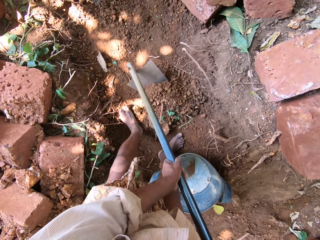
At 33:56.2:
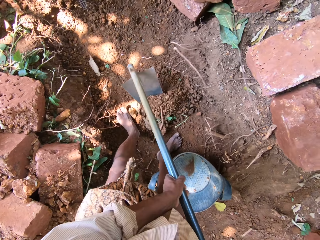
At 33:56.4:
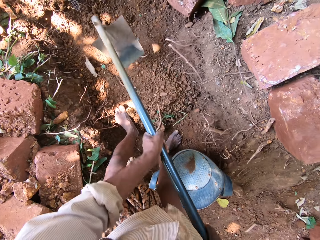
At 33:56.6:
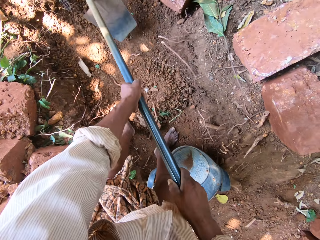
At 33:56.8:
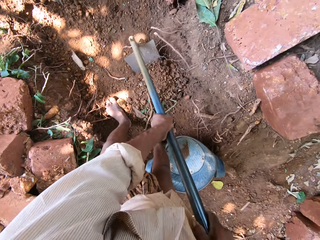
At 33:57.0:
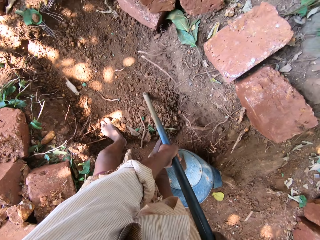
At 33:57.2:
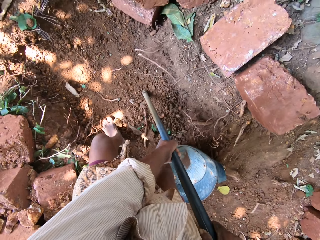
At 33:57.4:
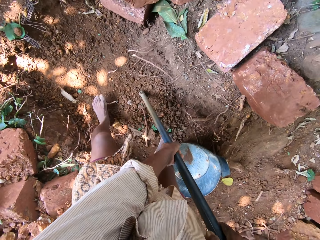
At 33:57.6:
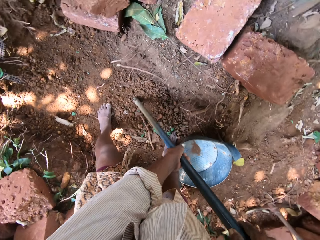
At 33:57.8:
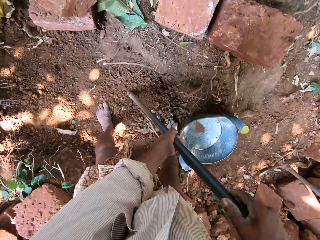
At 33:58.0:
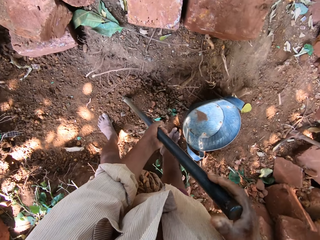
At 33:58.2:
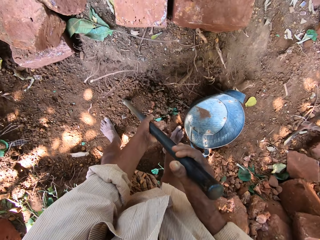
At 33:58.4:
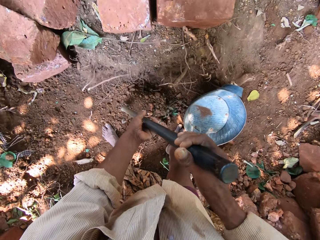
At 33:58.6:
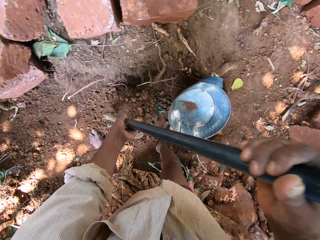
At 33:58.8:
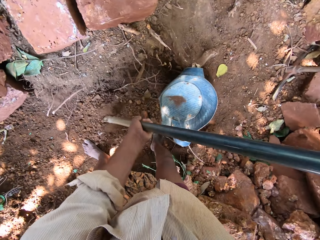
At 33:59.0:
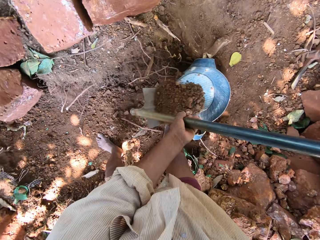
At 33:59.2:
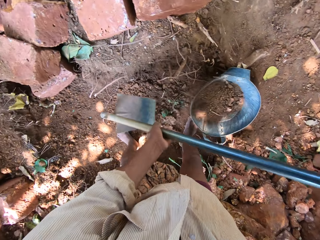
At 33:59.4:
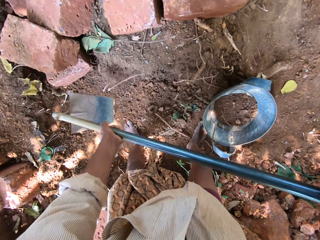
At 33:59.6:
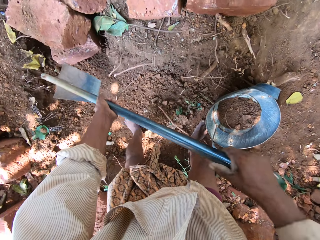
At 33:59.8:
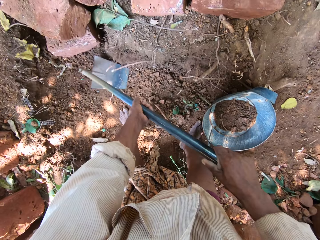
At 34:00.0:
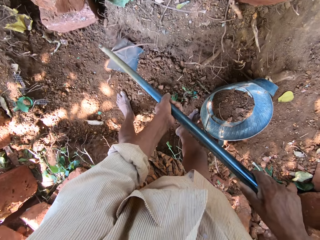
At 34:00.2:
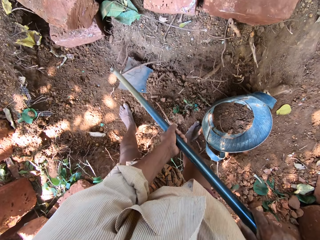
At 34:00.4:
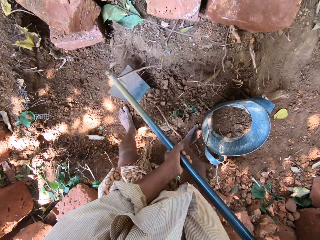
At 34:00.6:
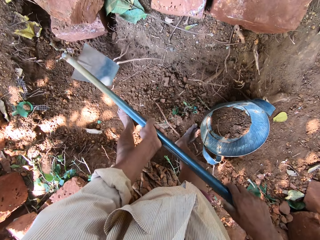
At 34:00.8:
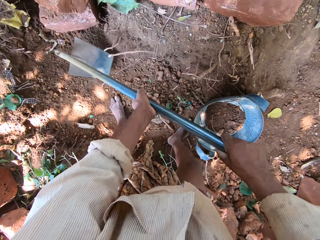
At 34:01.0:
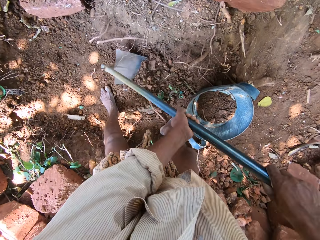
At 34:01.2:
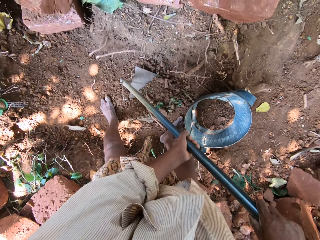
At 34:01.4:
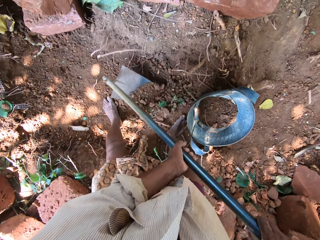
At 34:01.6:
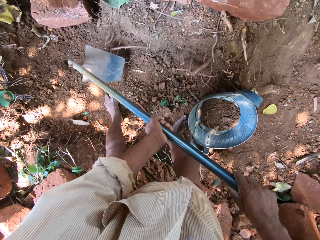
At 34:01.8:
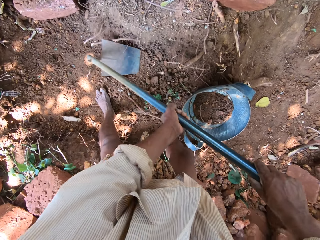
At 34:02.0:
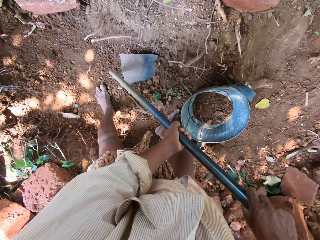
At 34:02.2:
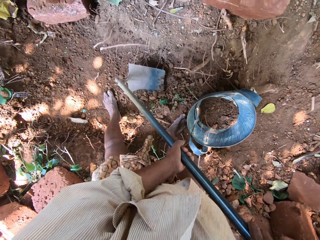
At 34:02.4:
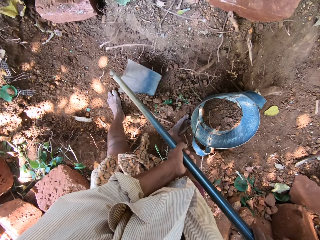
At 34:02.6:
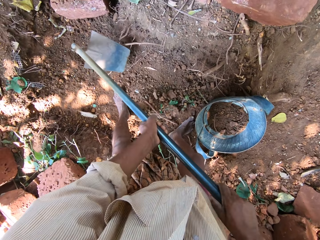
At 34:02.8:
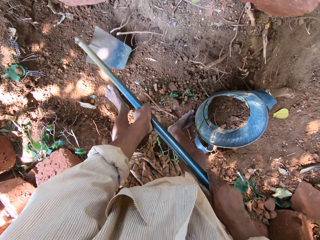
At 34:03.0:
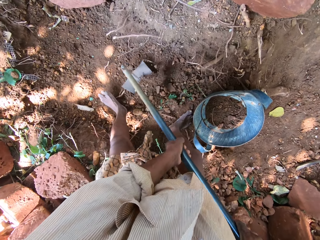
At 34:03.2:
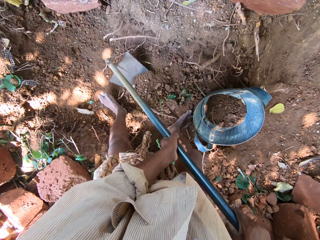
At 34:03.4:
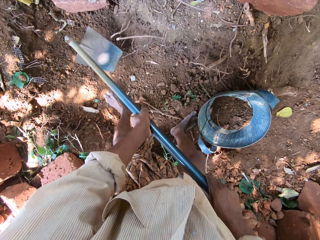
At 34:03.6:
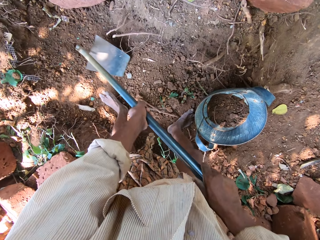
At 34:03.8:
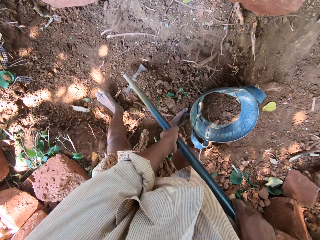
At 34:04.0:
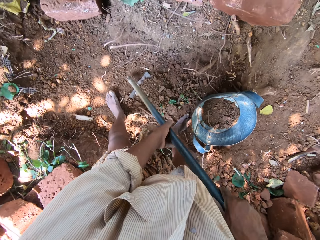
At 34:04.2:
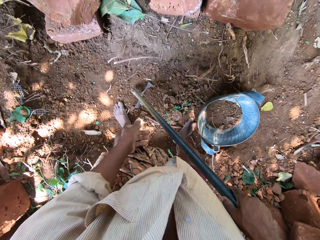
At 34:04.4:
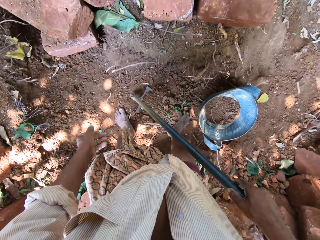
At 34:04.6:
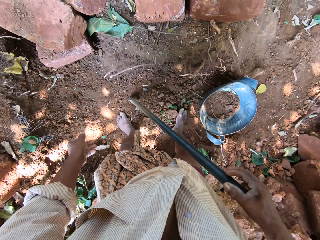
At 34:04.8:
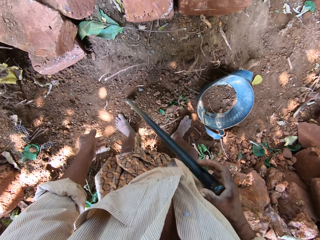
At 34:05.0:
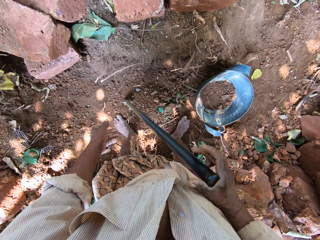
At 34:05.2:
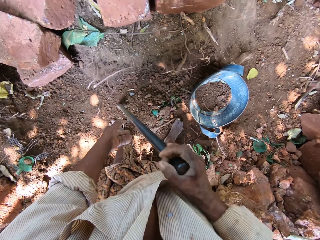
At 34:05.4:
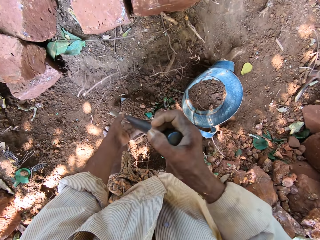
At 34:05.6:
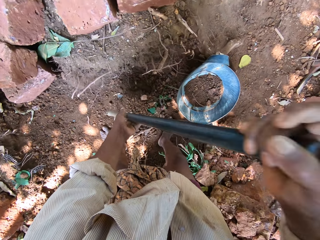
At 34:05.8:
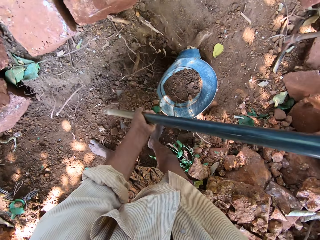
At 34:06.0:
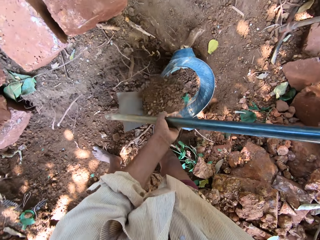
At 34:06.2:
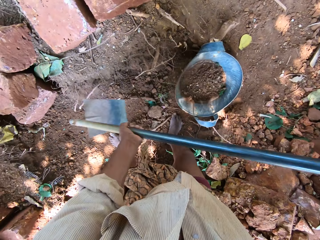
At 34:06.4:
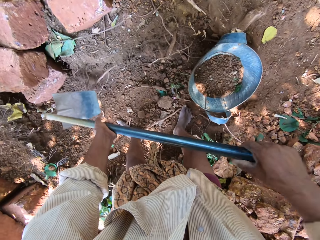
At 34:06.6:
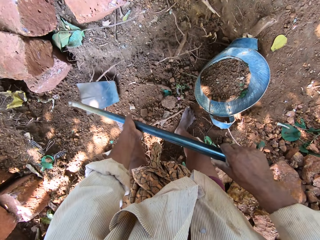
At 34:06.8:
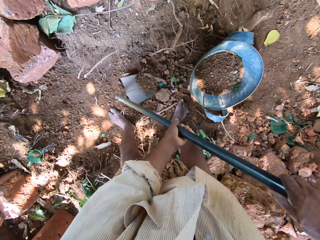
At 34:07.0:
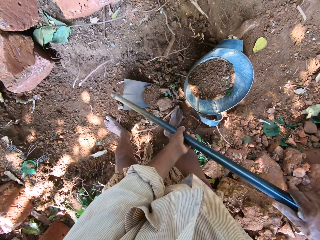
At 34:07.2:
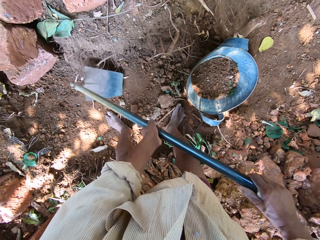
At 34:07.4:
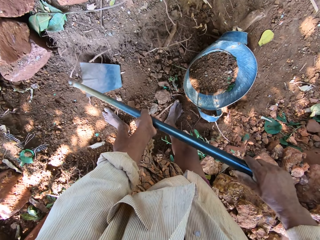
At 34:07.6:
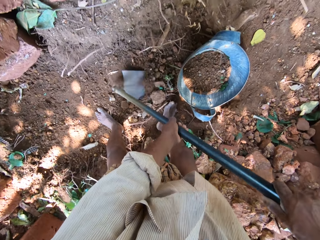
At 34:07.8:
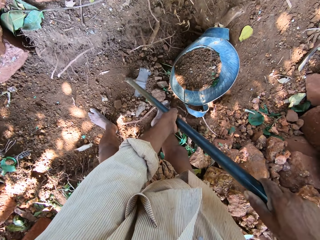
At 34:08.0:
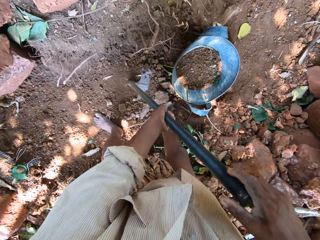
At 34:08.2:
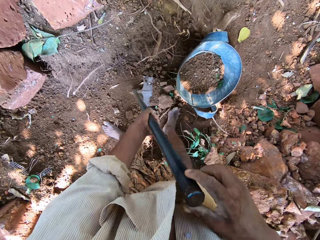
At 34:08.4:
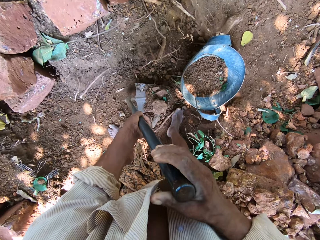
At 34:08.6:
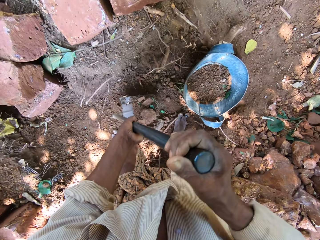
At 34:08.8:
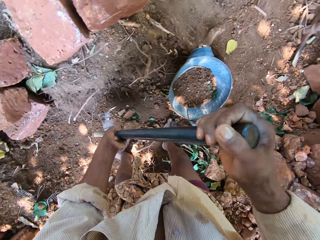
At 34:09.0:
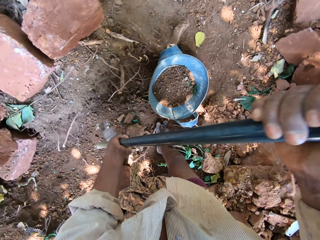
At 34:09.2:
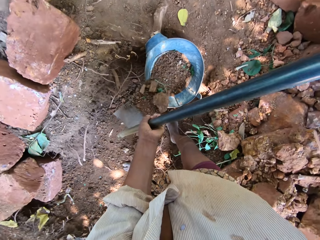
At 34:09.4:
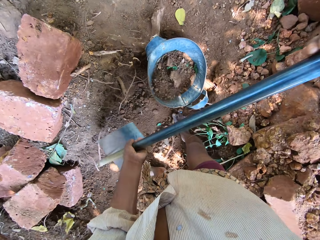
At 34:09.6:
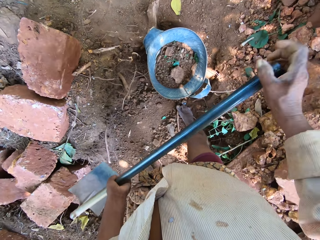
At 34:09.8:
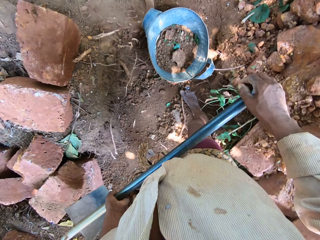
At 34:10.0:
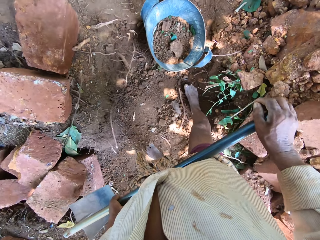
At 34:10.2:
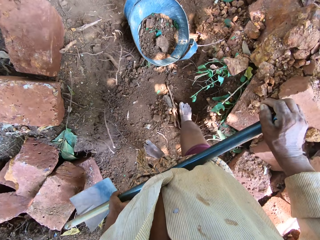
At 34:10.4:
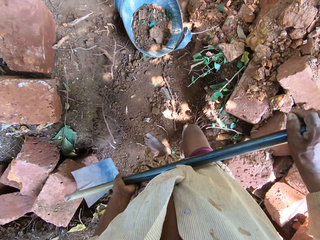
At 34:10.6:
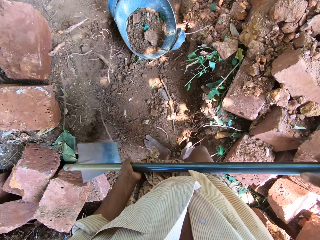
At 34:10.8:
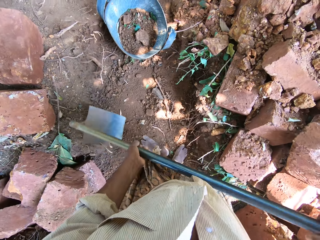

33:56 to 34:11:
The camera wearer pours sand from the hoe in both hands into the bag on the ground. He clears sand from the ground with the hoe in both hands. He packs sand from the ground to the hoe with his right leg. He pours sand from the hoe in both hands into the bag of sand on the ground. He clears sand from the ground with the hoe in both hands. He scoops soil with the hoe. He pours sand from the hoe in both hands into the bag of sand on the ground.

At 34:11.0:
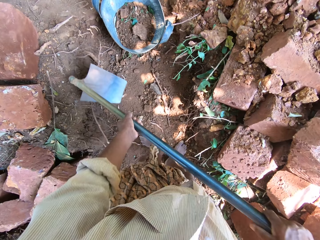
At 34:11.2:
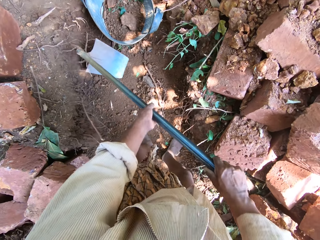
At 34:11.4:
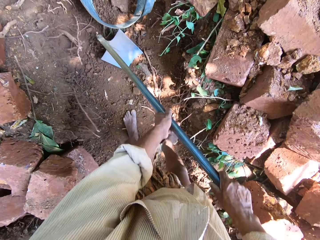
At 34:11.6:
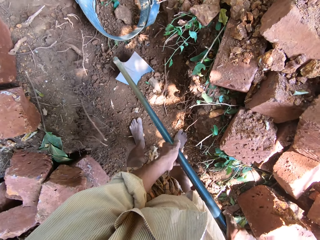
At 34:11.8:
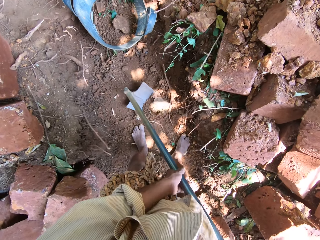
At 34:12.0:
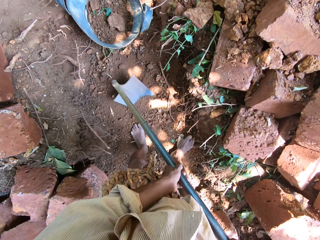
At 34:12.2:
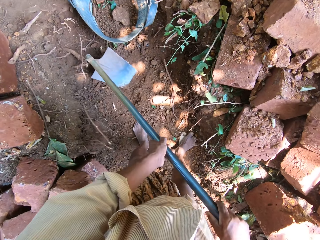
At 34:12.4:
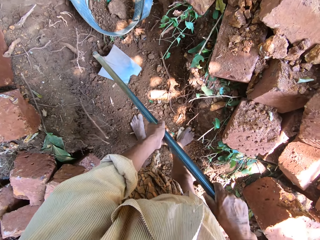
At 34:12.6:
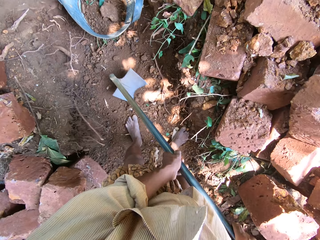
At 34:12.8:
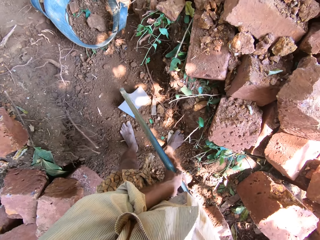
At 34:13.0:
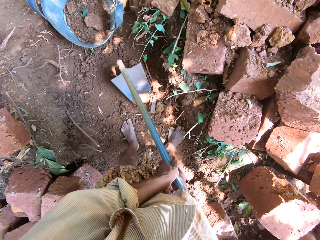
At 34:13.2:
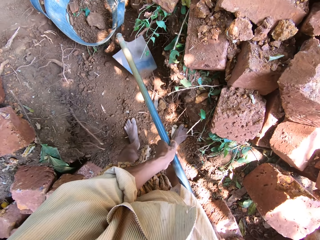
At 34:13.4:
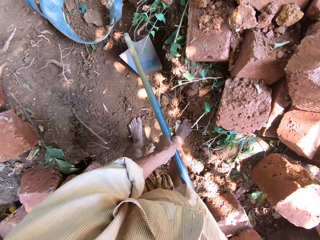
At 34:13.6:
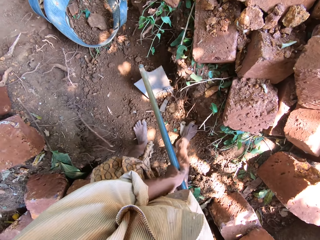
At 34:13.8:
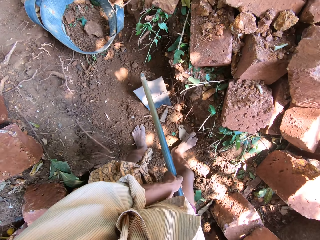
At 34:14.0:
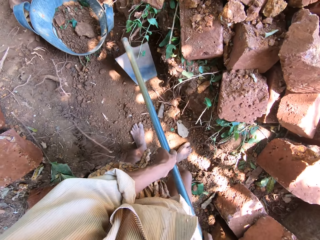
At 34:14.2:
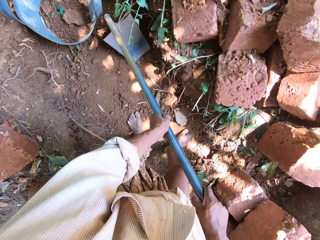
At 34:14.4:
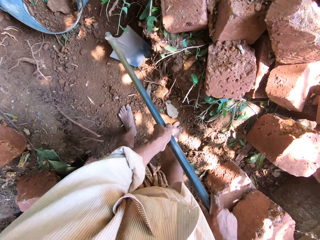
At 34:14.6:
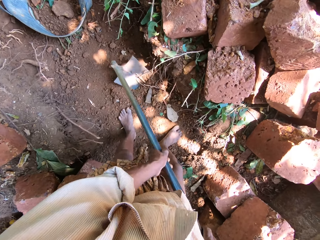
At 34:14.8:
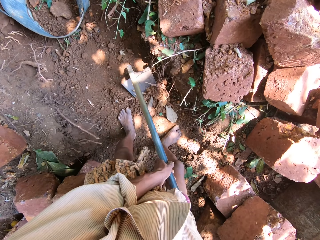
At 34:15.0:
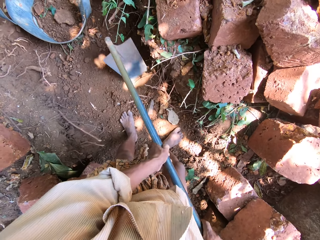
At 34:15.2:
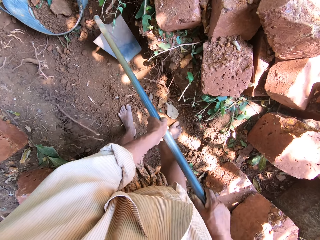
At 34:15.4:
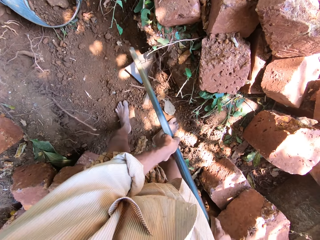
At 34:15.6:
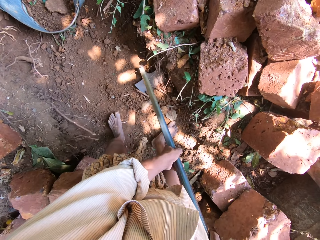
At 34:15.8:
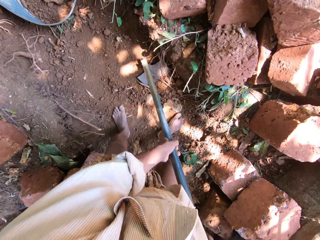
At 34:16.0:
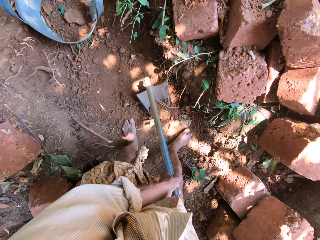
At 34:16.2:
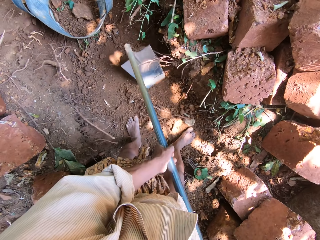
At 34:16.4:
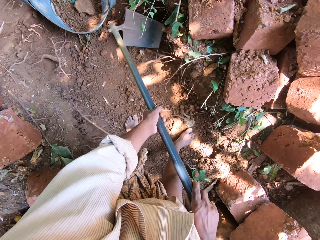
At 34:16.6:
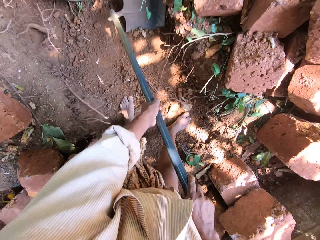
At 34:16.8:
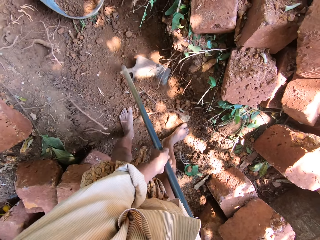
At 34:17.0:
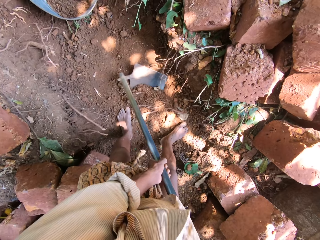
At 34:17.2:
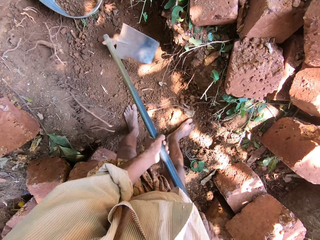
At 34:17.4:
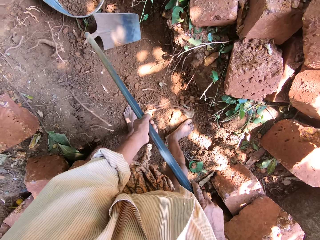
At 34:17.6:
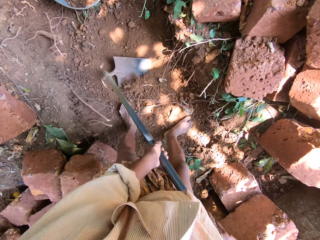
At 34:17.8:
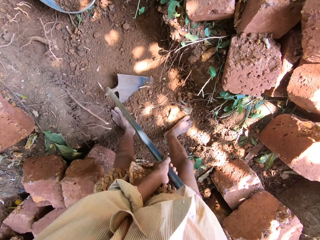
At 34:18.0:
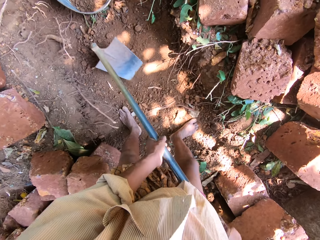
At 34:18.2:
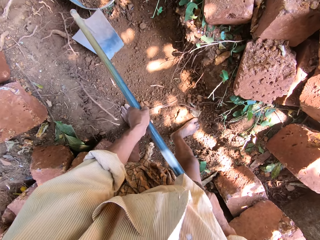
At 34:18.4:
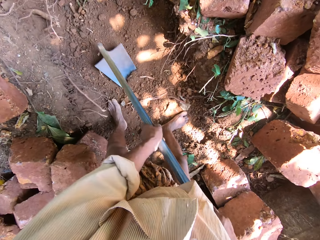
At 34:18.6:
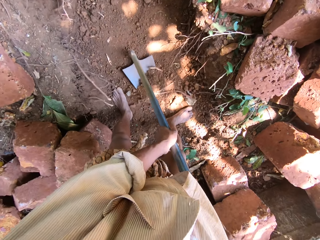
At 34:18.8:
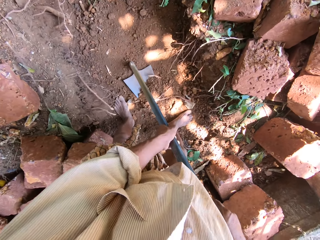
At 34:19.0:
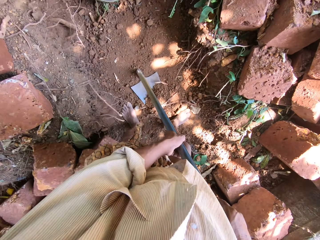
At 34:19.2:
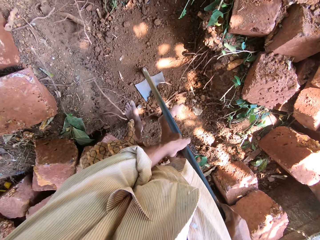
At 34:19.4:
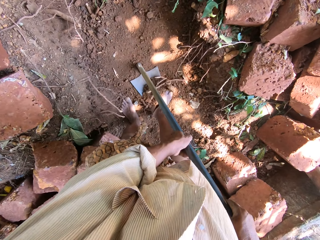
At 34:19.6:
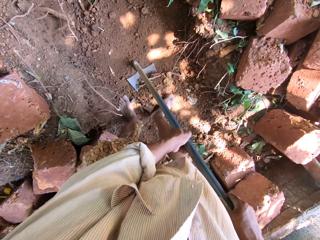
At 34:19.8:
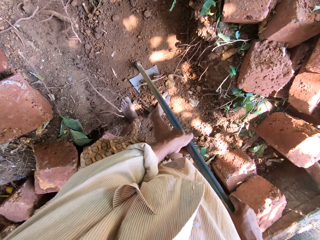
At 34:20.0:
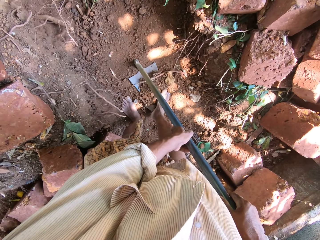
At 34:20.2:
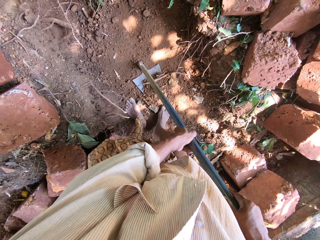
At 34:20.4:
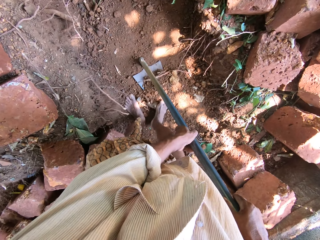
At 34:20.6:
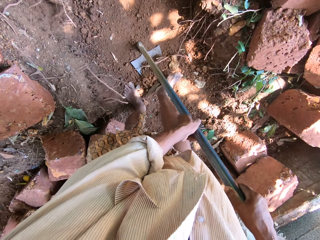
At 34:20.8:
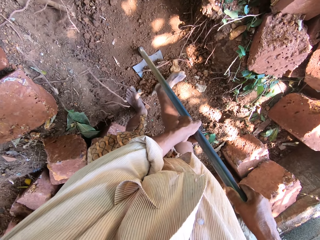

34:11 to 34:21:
The camera wearer clears sand from the ground with the hoe in both hands. He packs sand from the ground to the hoe with his right leg.
